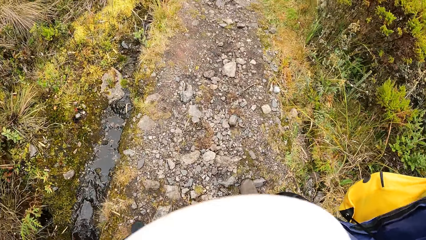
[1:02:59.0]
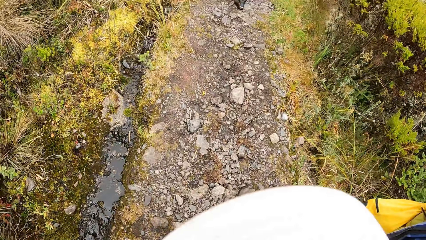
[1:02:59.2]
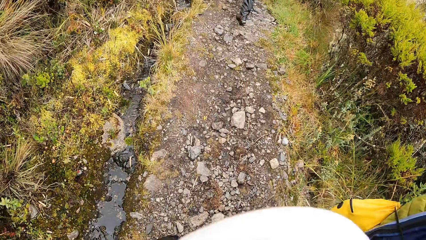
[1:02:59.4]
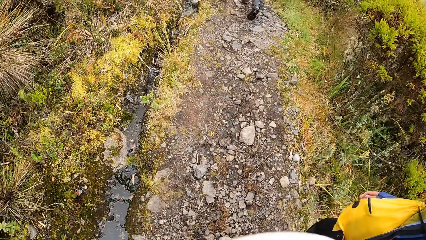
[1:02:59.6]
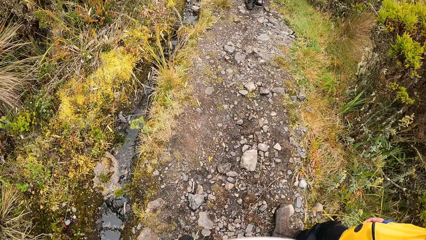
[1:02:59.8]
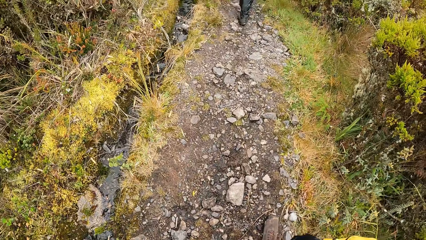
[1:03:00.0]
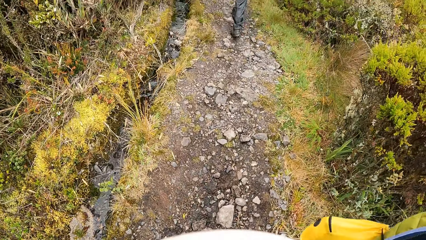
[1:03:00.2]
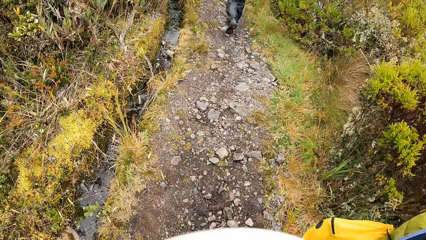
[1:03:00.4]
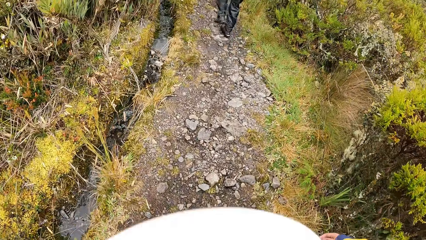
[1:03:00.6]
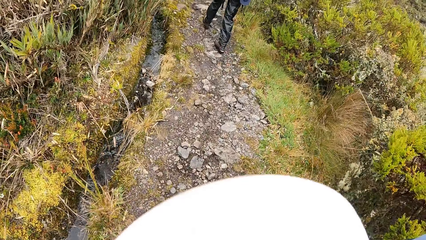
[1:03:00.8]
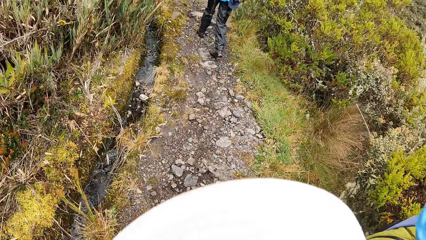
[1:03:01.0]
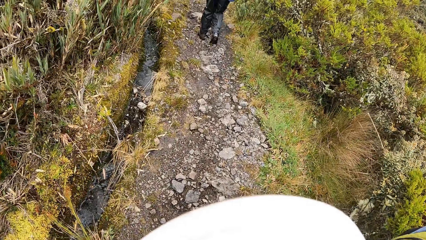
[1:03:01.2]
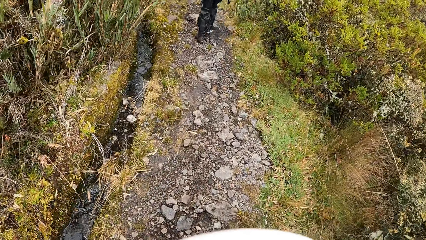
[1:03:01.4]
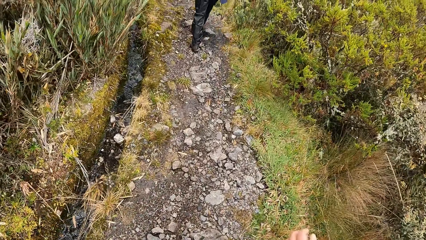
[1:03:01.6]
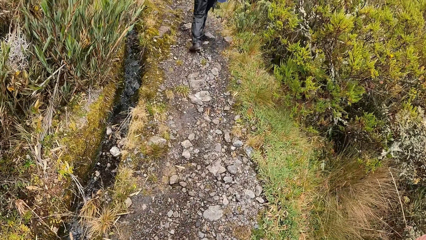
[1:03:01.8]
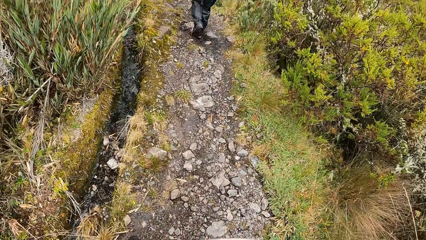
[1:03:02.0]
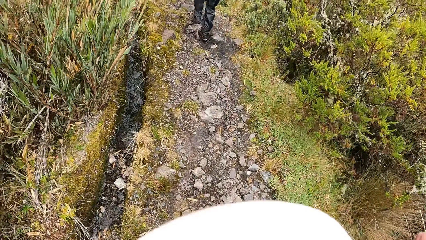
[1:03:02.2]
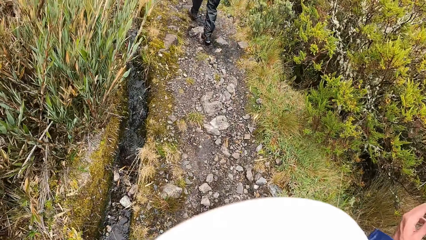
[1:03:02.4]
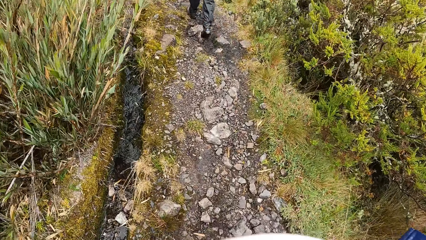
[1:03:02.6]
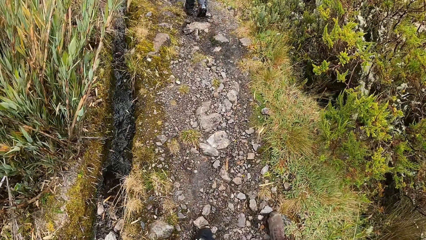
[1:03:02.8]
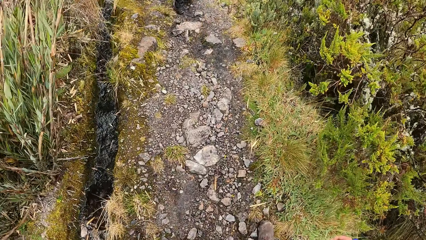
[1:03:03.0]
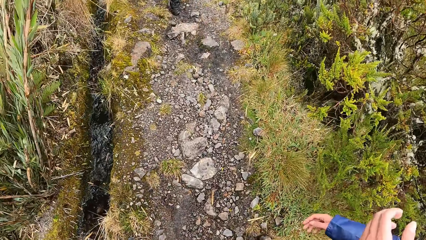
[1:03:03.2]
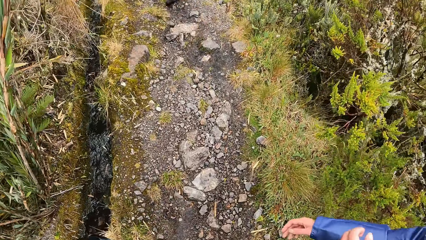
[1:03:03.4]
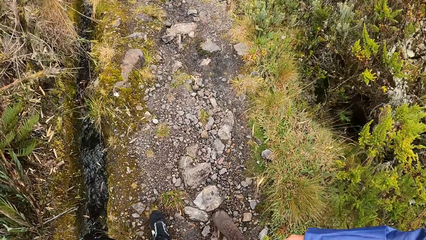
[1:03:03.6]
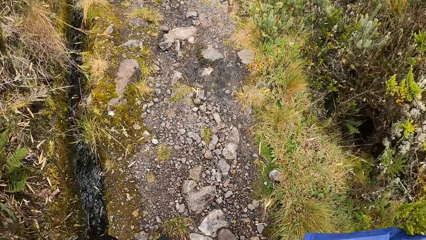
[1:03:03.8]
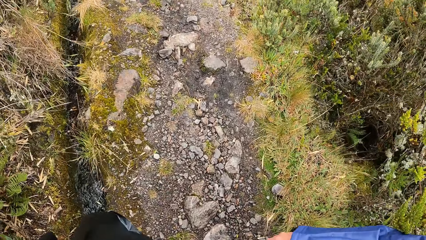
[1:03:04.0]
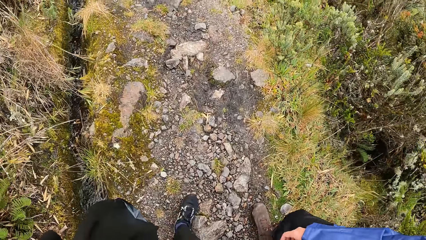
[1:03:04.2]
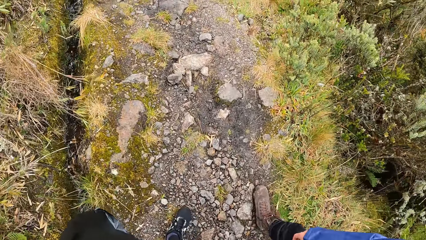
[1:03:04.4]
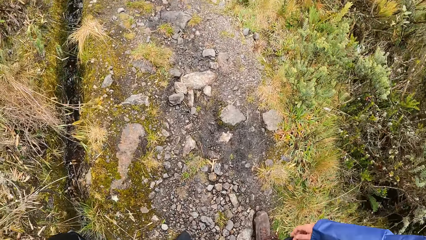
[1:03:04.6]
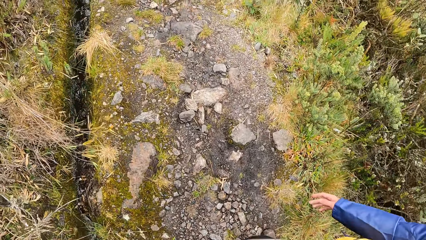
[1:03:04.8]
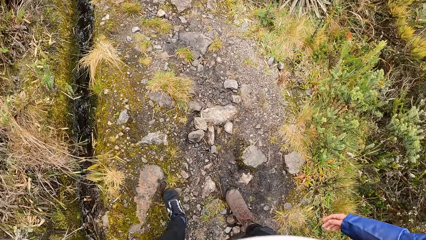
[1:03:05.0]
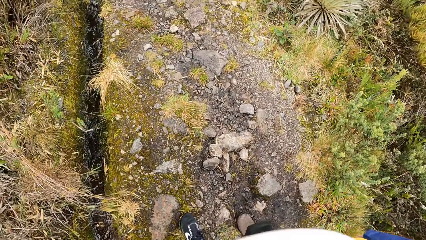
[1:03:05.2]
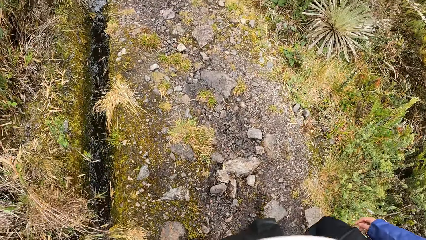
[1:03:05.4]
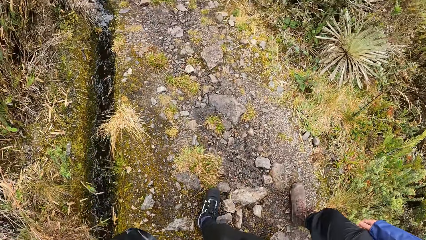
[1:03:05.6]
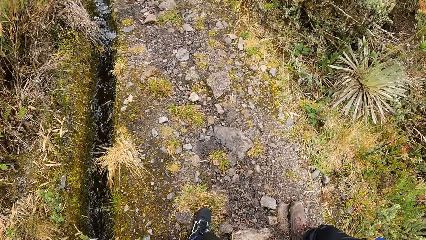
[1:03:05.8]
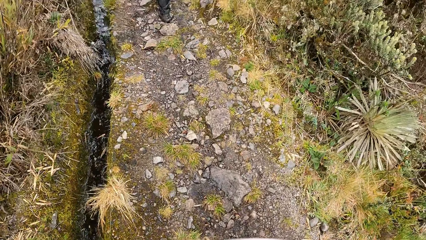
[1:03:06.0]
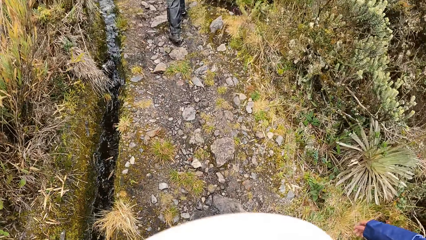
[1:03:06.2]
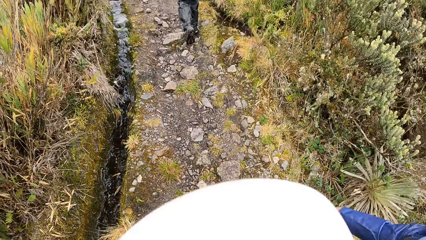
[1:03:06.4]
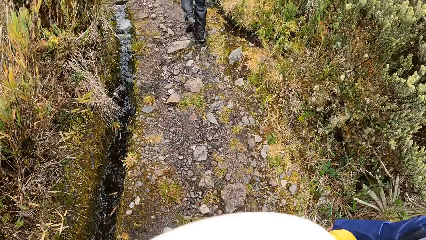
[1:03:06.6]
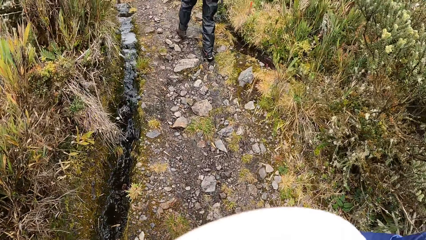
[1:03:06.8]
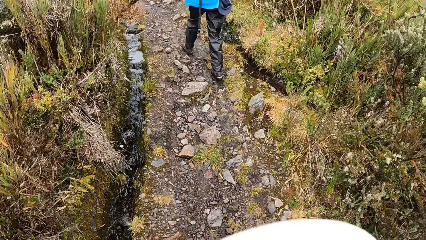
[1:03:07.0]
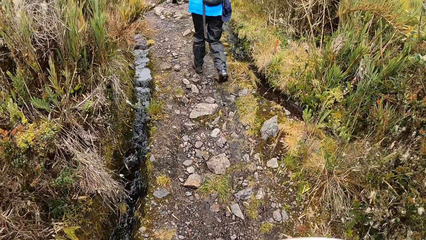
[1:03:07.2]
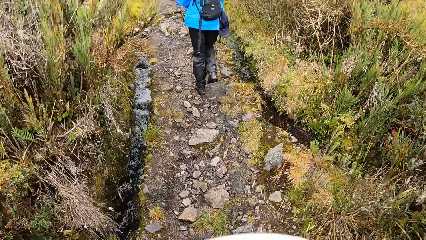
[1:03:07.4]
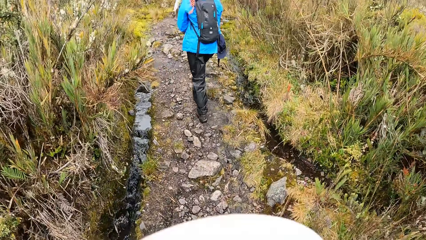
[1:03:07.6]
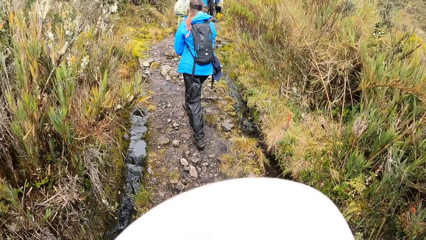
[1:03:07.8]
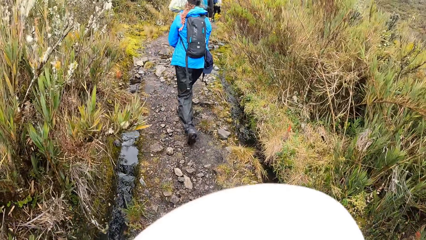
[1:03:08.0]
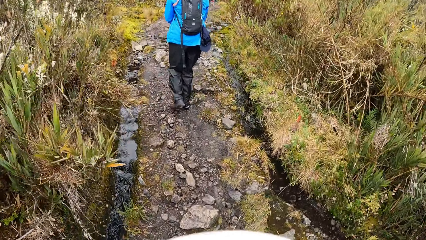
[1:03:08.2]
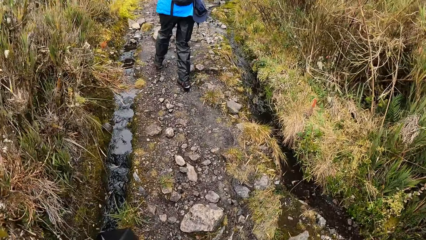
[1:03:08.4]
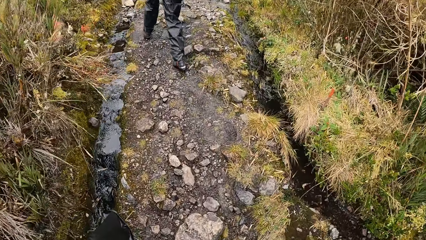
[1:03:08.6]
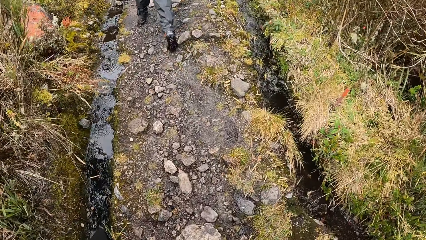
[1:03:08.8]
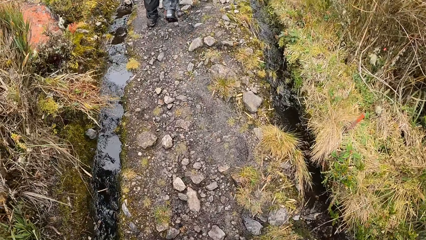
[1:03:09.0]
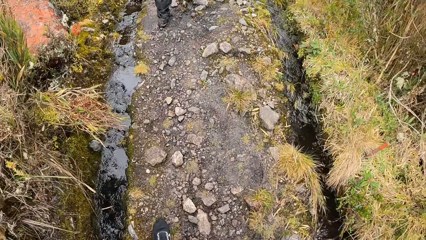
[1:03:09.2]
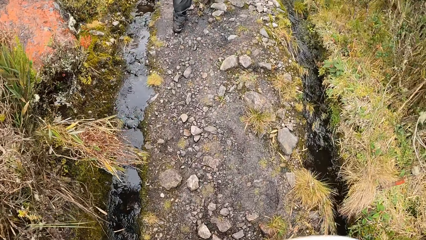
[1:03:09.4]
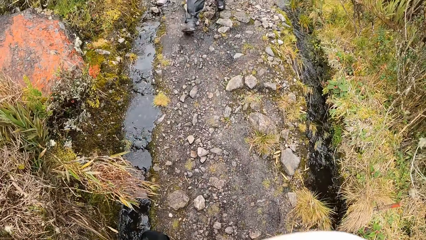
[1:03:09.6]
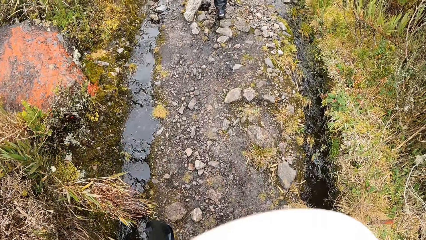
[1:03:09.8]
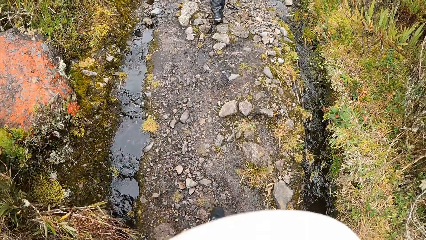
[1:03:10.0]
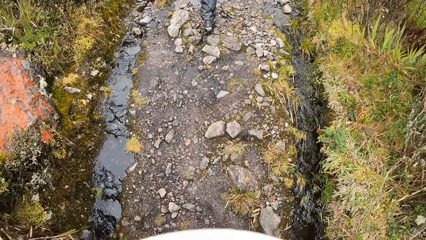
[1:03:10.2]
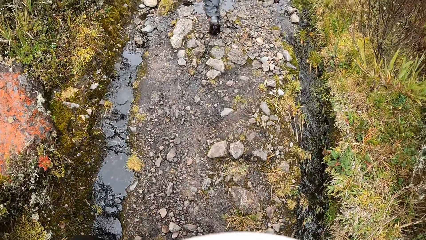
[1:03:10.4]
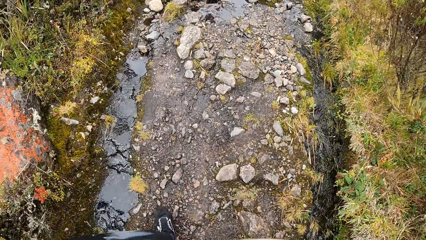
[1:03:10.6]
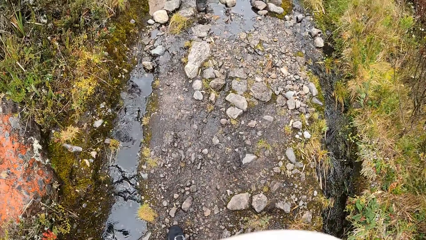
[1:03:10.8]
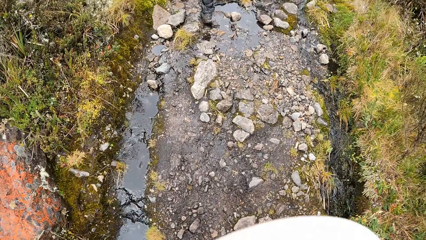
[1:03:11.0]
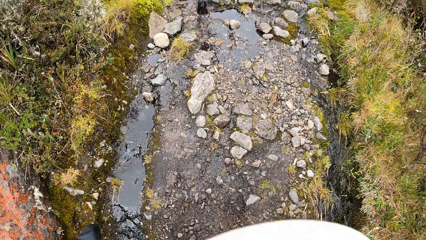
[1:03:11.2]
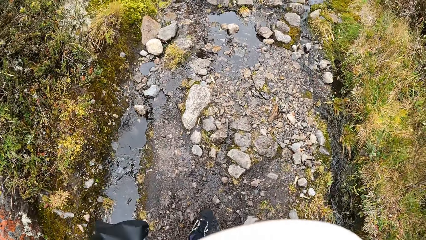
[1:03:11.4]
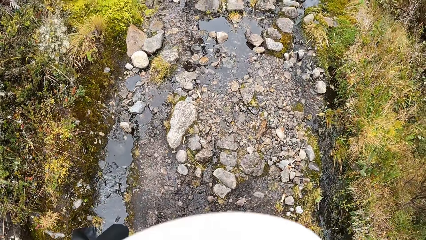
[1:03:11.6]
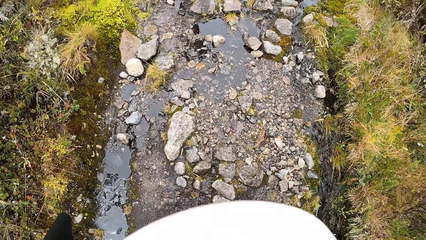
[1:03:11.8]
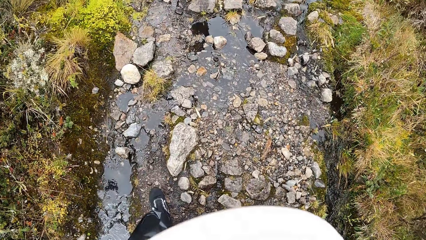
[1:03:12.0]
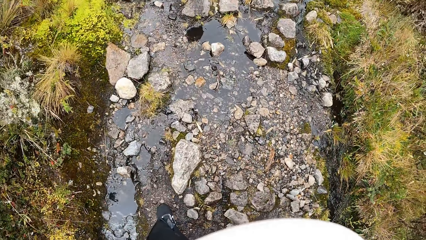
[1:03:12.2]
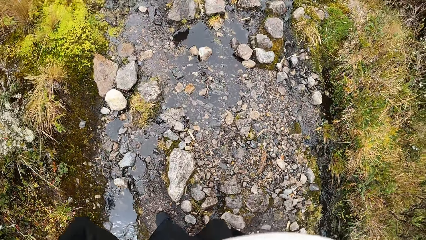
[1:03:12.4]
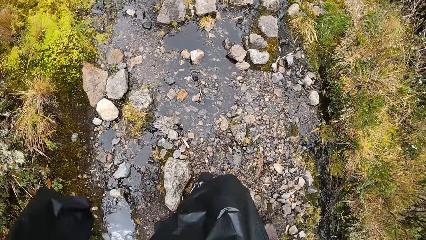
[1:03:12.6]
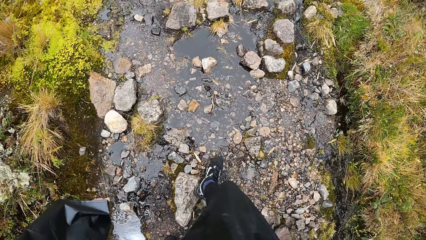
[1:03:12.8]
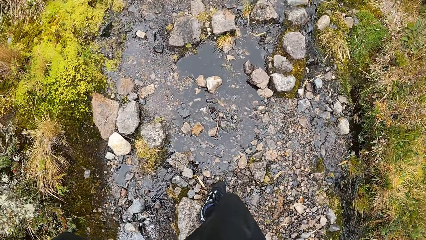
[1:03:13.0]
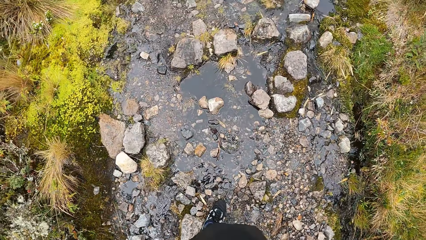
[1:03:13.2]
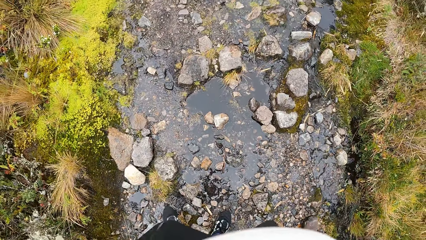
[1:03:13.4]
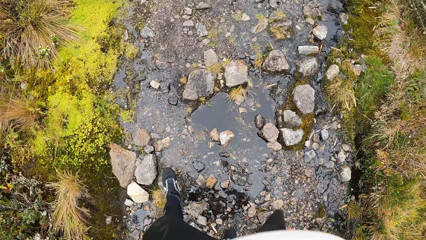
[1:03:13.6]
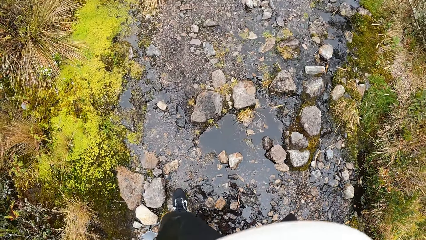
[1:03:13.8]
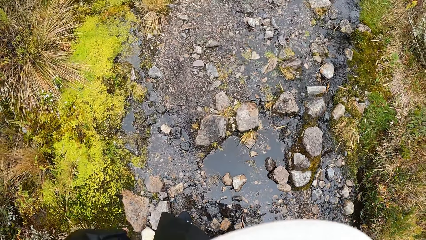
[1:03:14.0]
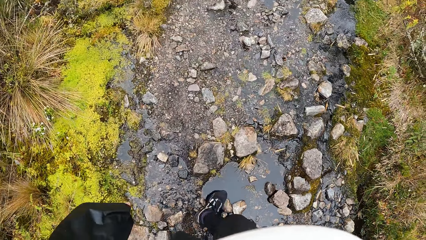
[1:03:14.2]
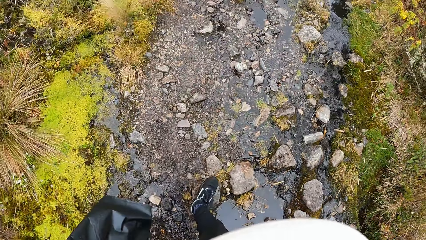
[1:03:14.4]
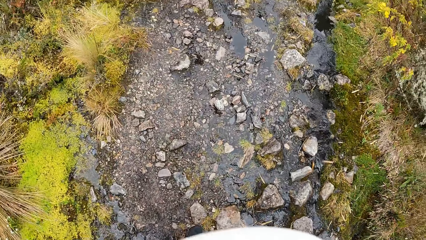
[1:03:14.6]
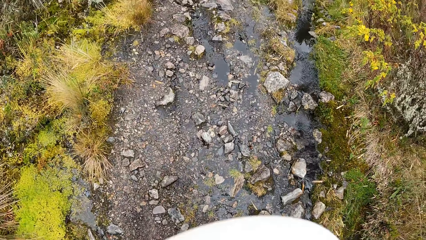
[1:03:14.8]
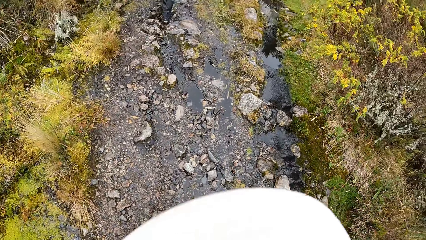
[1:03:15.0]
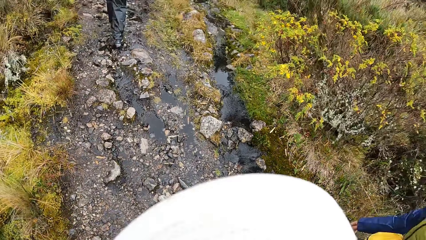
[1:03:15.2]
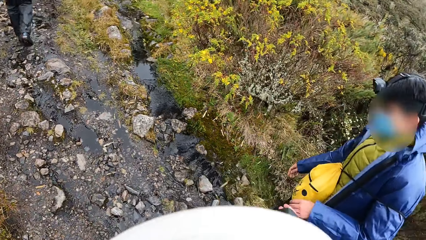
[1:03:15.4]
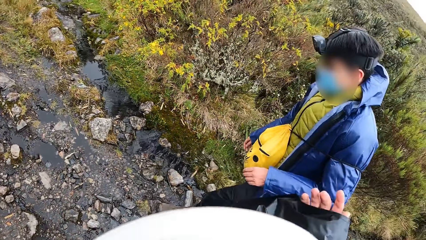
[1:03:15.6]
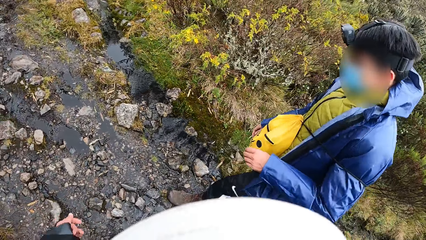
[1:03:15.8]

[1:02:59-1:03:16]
The camera wearer interacts with a man on the path.
